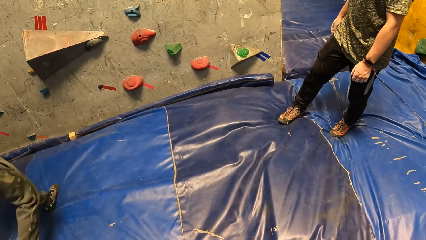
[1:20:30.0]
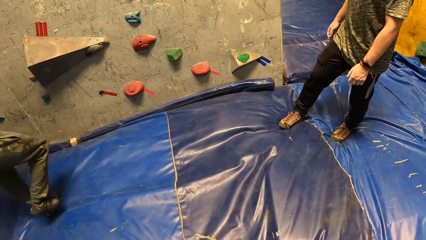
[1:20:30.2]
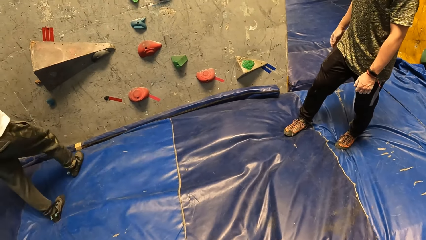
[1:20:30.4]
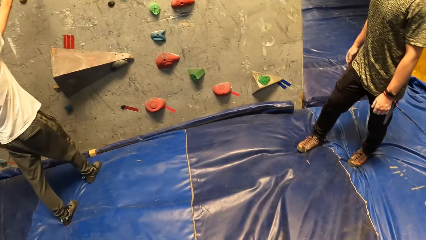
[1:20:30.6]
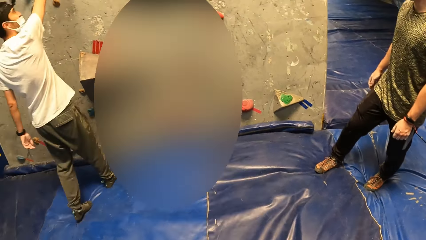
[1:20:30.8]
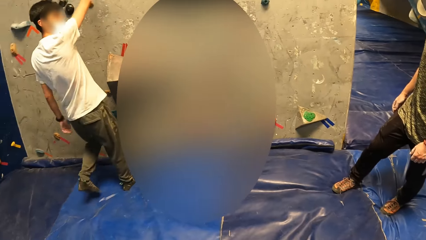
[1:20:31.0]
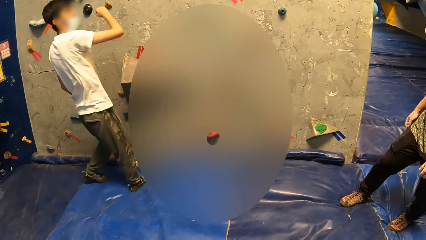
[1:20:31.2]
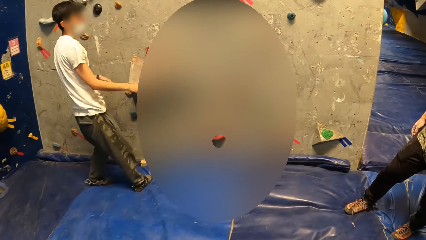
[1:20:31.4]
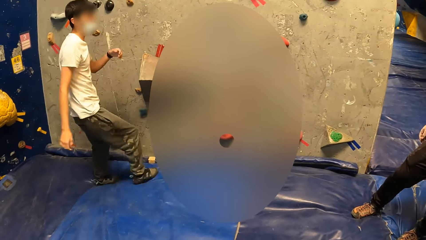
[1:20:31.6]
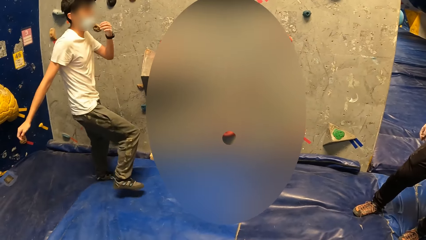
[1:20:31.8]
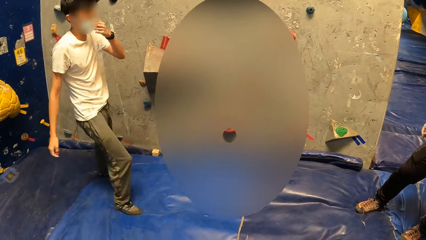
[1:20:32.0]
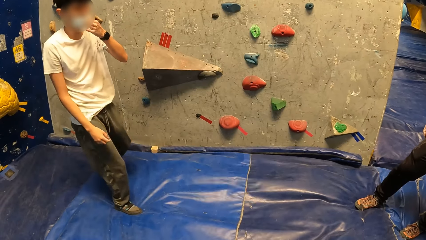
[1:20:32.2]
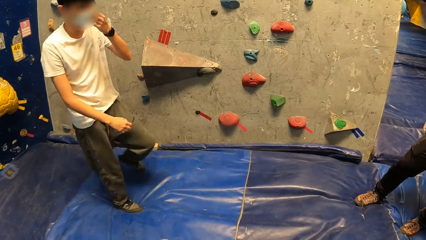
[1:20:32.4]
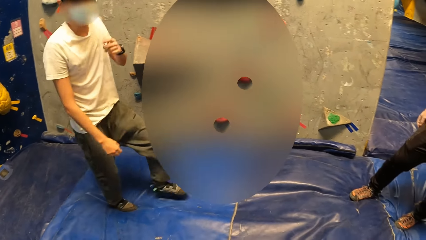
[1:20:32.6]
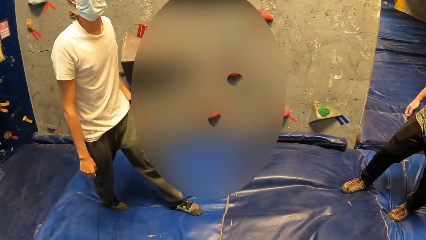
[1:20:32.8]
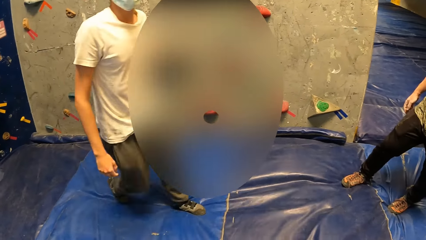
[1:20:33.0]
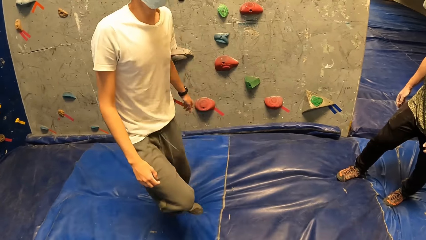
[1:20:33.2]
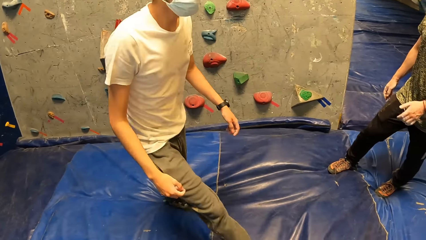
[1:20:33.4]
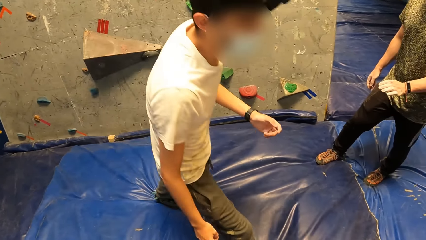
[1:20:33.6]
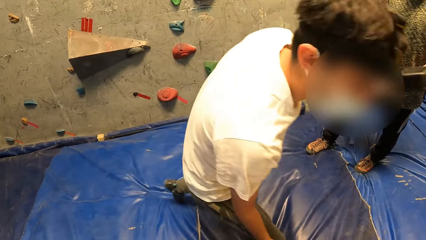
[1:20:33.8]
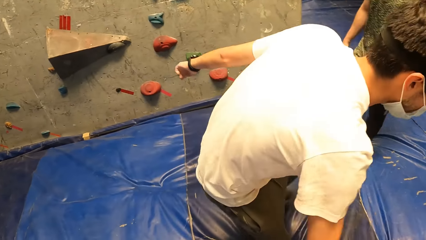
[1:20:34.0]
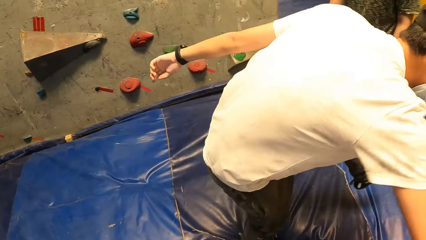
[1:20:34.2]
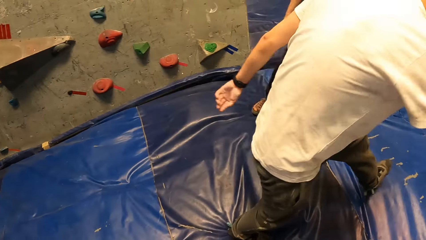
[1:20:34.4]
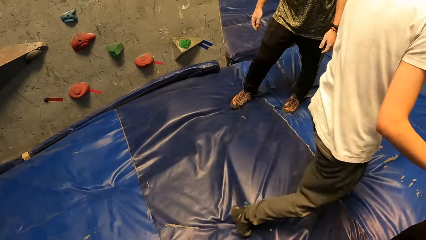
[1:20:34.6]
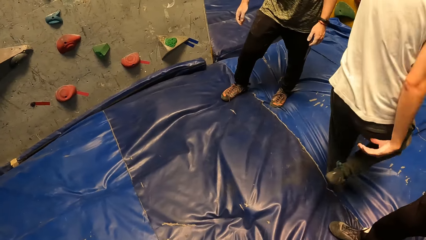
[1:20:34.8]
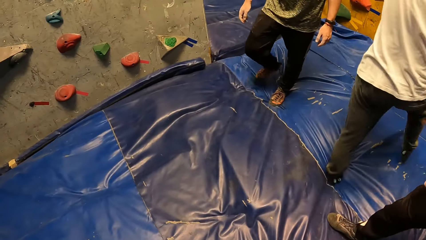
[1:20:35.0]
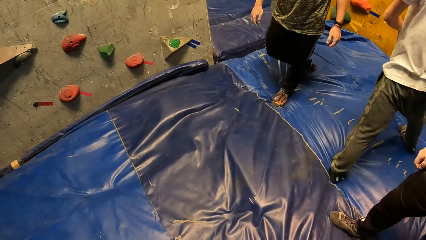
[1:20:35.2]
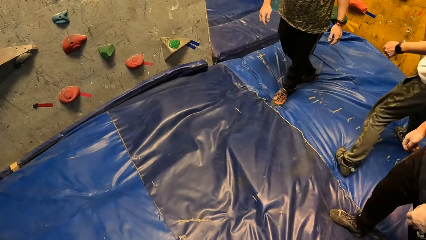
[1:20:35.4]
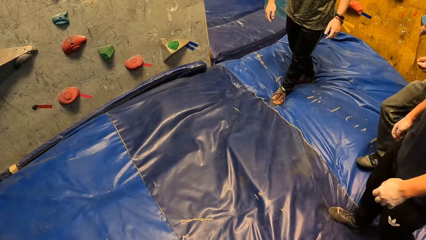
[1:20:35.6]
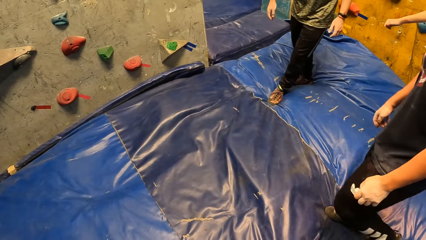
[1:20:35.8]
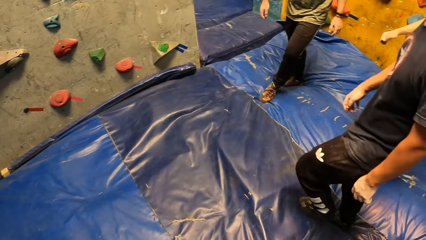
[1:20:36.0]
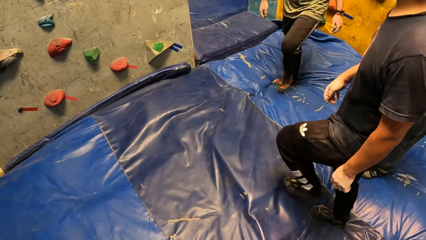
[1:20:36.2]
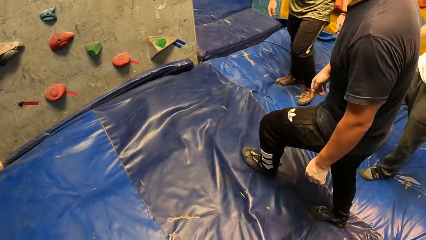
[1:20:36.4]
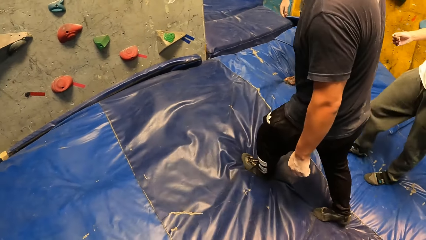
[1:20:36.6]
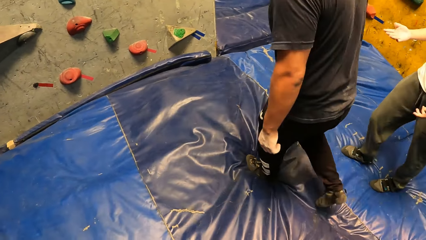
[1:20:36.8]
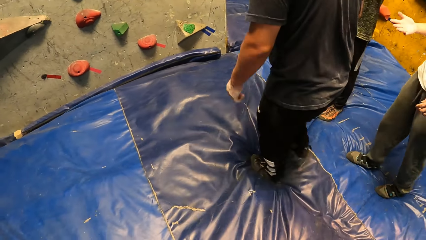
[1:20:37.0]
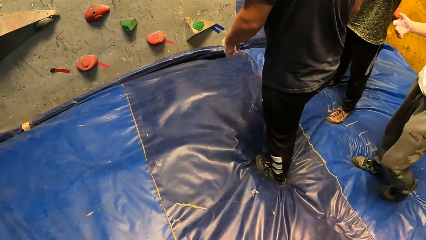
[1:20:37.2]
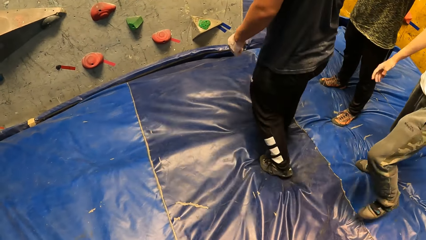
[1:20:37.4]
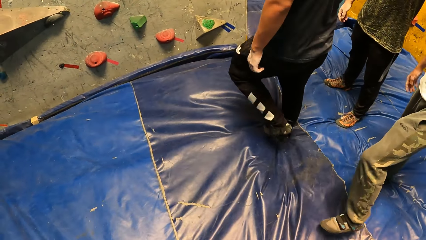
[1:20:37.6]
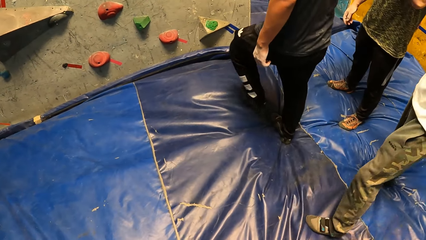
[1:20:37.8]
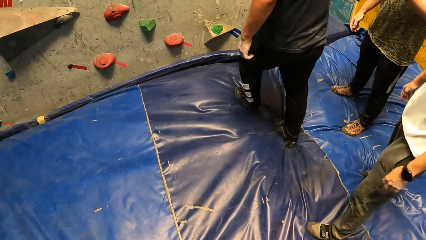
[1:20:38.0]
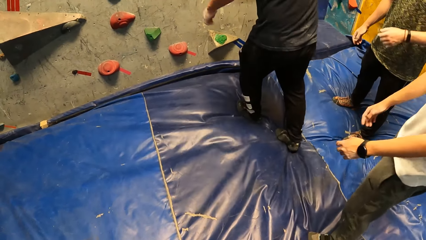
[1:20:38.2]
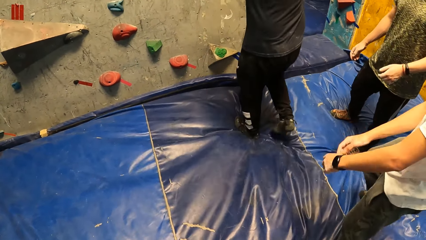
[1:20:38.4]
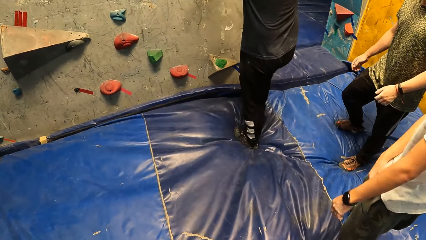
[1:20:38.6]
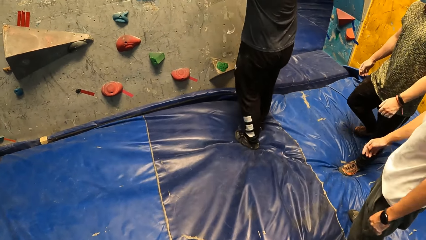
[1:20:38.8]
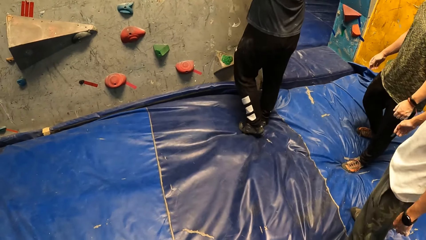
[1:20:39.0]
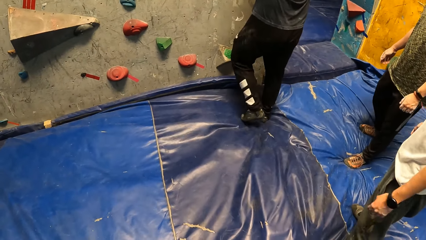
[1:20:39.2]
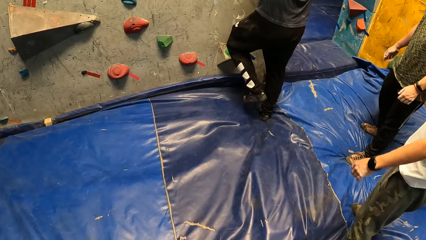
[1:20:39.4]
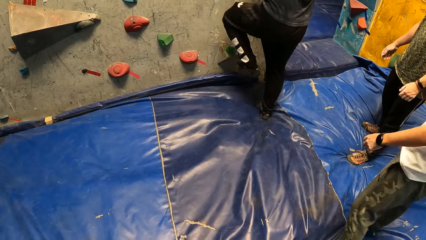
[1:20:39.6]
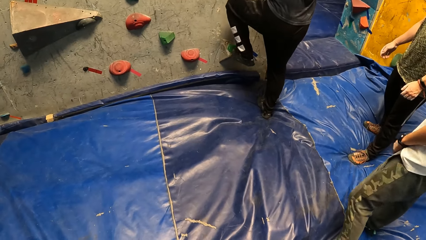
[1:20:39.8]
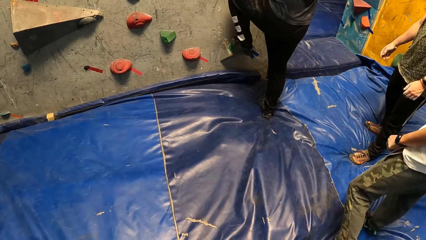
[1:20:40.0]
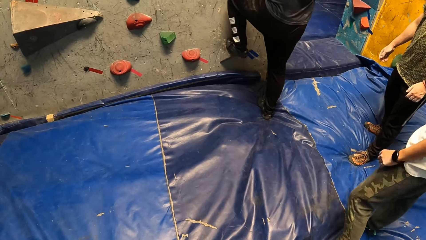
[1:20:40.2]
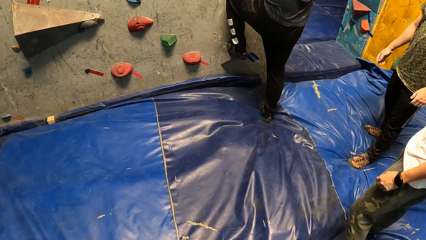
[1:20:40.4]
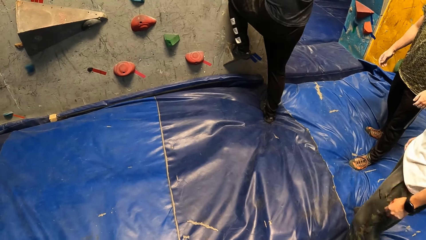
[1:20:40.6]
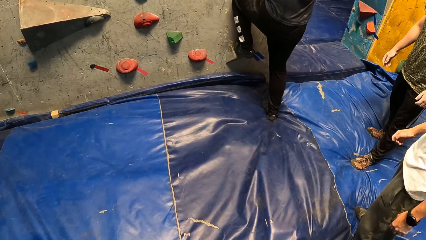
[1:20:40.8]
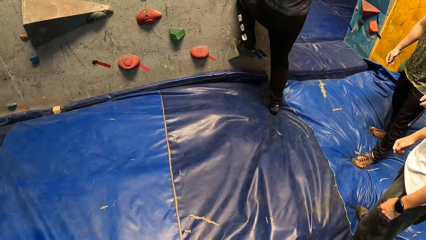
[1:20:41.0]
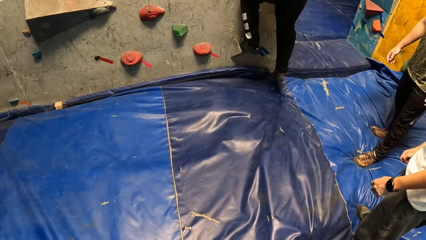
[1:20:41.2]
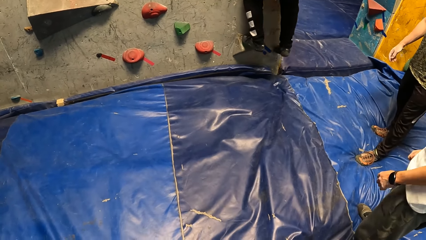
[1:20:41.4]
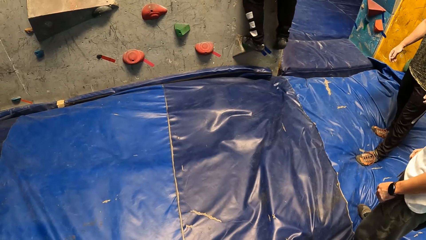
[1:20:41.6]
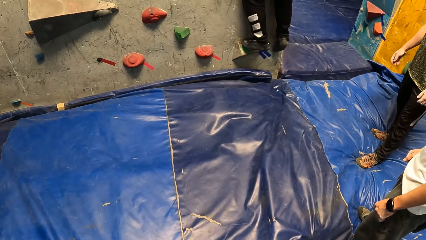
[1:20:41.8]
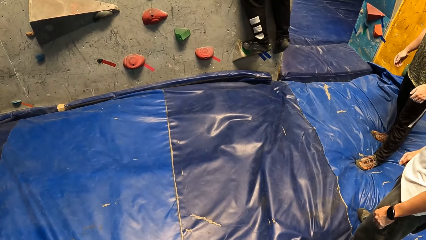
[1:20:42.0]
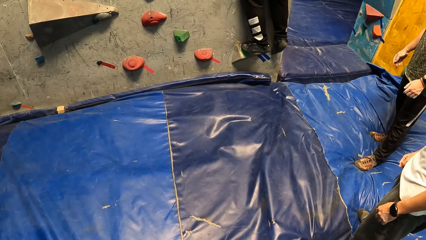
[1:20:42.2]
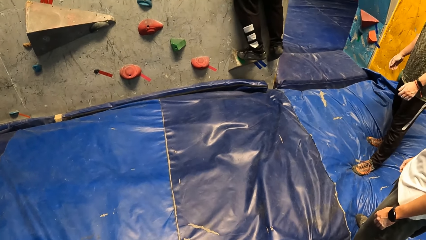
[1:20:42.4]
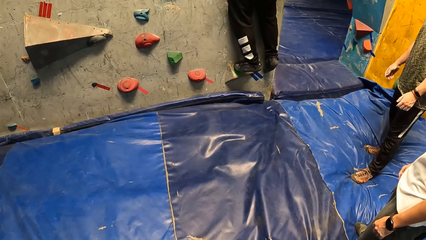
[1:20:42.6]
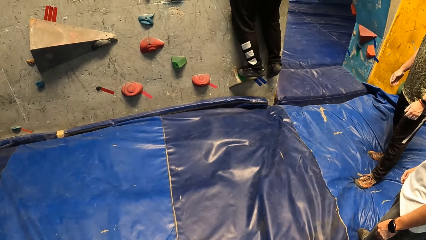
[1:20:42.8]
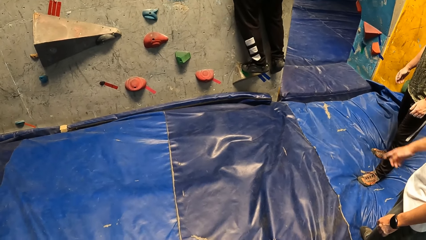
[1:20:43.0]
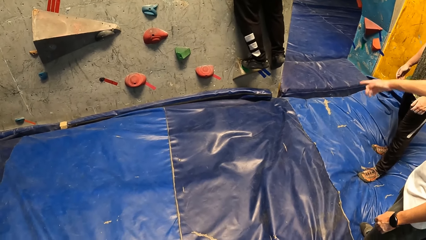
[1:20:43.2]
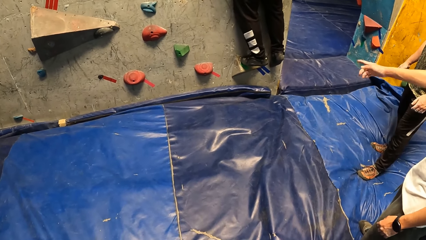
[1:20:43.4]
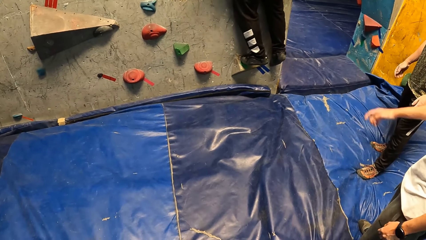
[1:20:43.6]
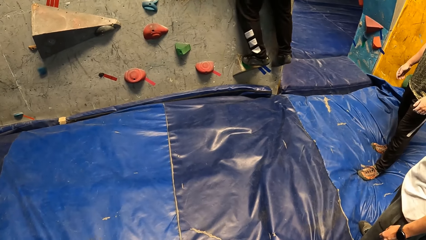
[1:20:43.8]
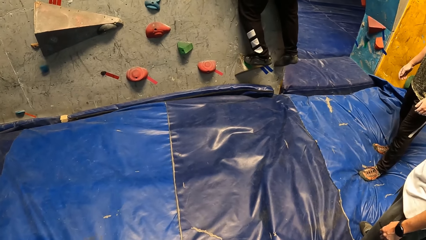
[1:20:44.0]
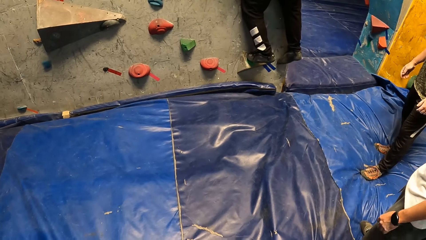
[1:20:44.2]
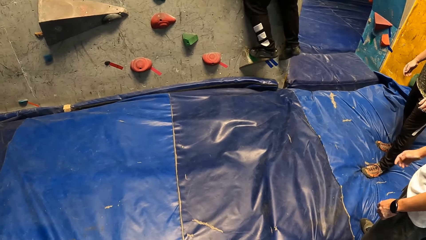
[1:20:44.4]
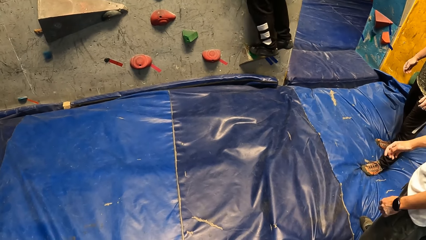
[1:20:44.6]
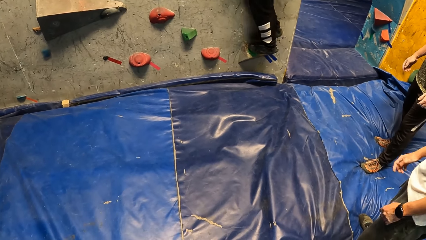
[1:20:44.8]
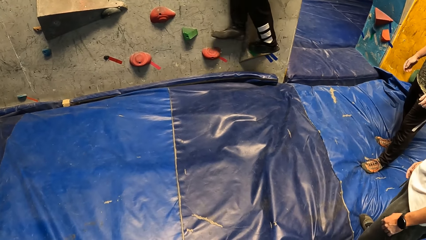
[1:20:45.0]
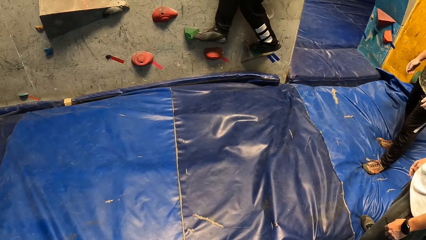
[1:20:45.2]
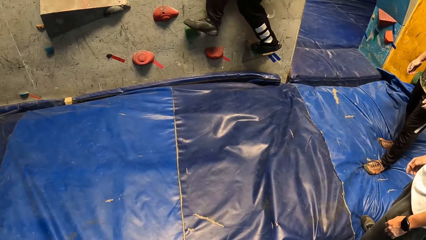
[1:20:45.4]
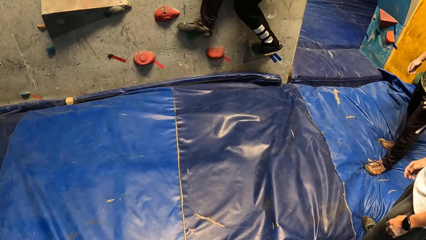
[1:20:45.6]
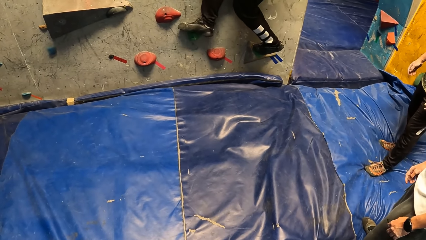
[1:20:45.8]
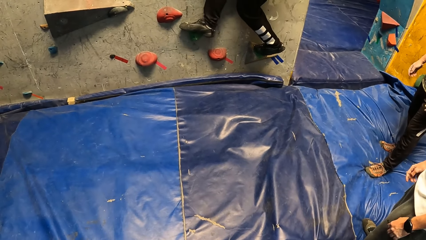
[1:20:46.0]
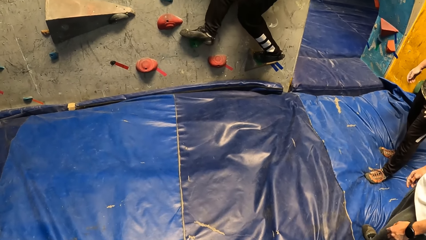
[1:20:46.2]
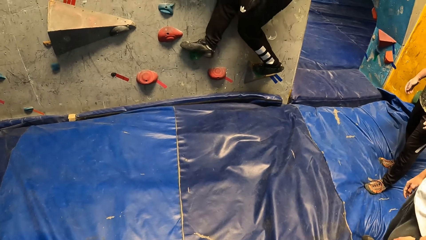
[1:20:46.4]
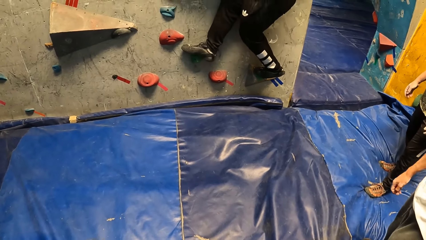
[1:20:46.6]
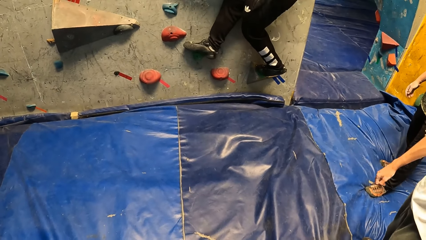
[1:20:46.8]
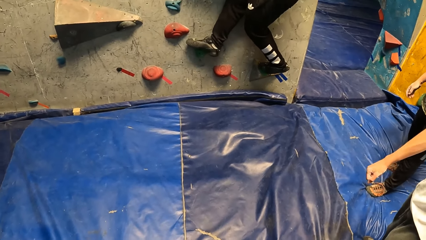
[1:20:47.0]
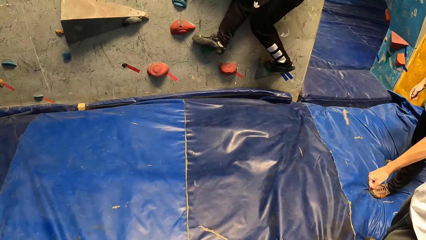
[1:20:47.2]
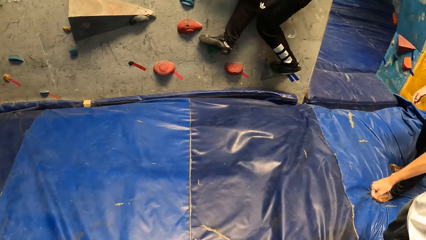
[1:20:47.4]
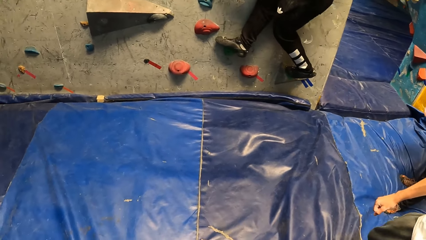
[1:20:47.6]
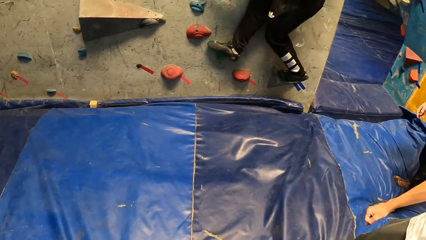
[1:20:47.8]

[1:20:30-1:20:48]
A person walks towards the climbing wall. The person points on the climbing wall and walks around the room. Another person walks towards the climbing wall. The other person climbs on the climbing wall. The first person points on the climbing wall. The other person climbs on the climbing wall.
